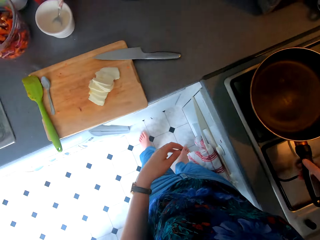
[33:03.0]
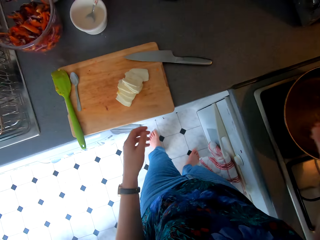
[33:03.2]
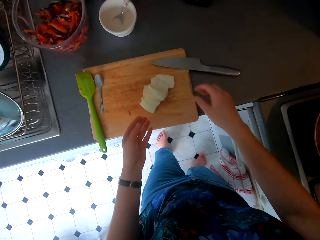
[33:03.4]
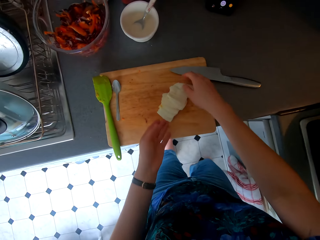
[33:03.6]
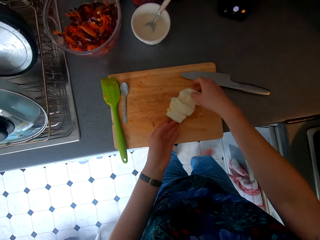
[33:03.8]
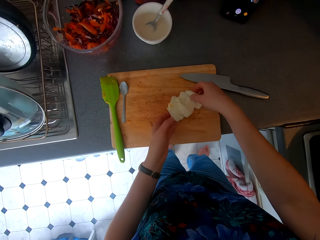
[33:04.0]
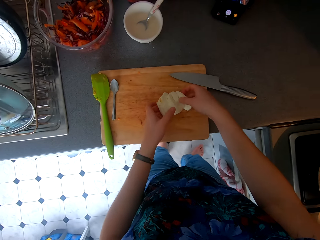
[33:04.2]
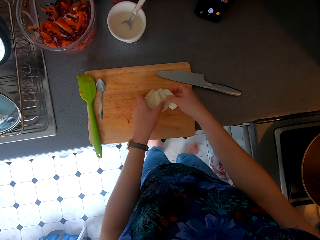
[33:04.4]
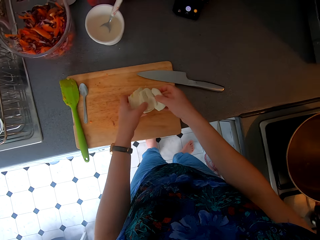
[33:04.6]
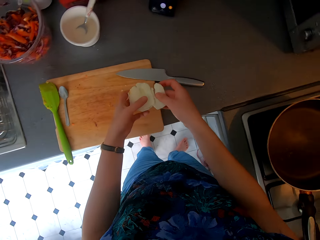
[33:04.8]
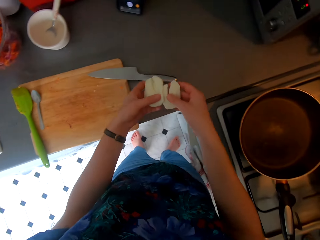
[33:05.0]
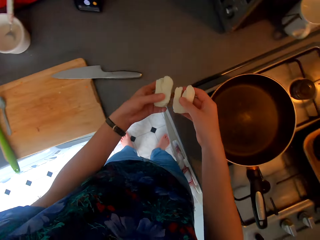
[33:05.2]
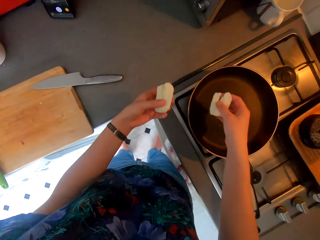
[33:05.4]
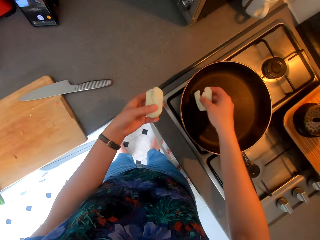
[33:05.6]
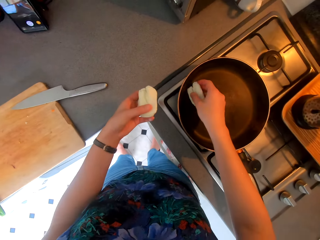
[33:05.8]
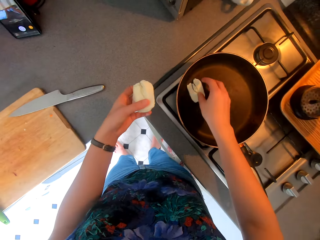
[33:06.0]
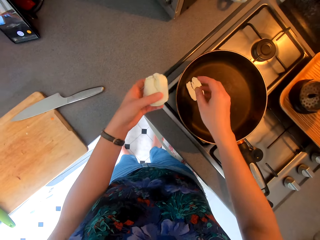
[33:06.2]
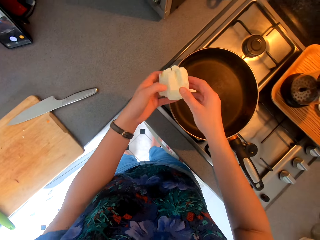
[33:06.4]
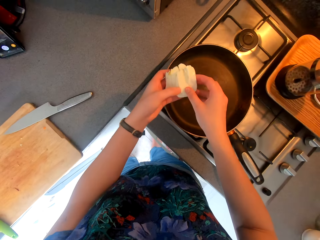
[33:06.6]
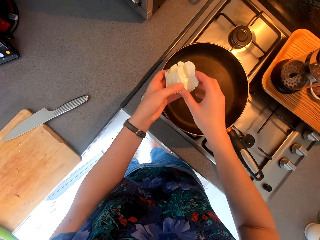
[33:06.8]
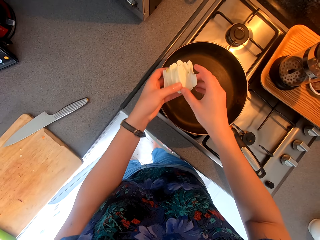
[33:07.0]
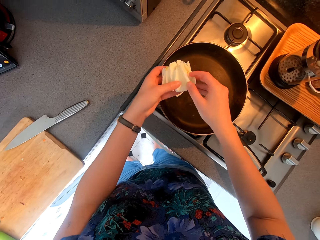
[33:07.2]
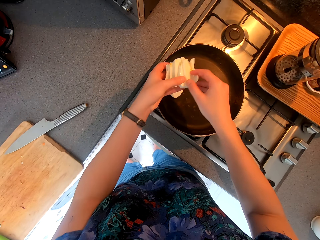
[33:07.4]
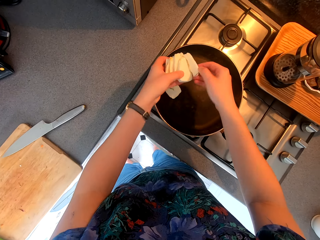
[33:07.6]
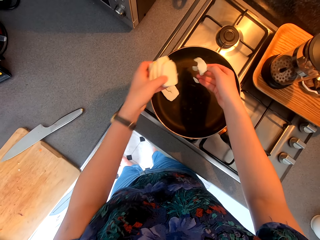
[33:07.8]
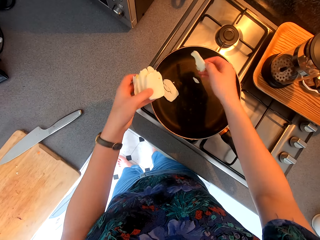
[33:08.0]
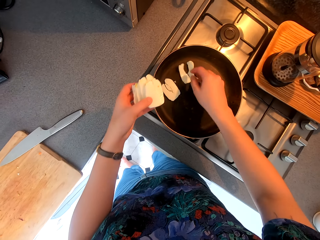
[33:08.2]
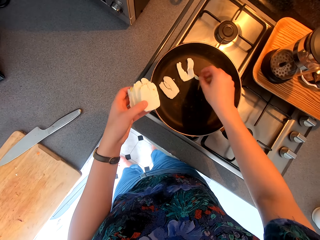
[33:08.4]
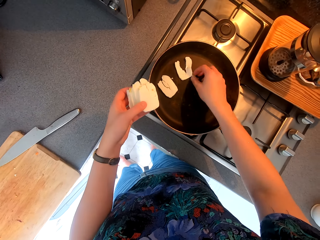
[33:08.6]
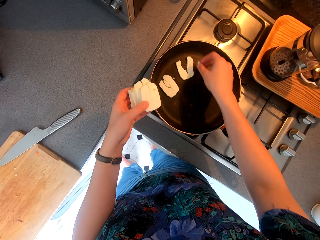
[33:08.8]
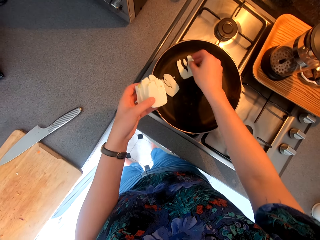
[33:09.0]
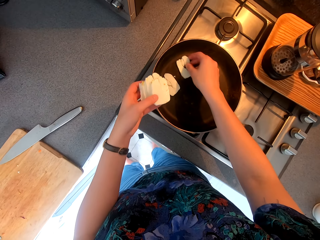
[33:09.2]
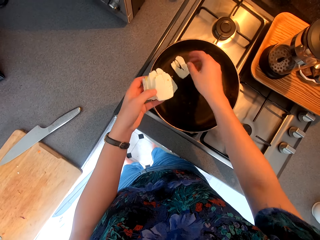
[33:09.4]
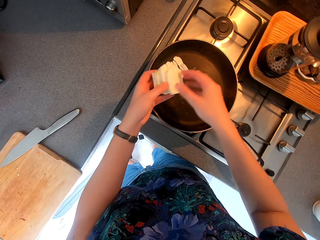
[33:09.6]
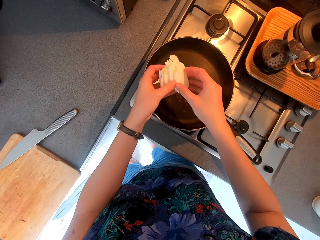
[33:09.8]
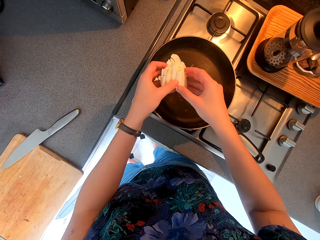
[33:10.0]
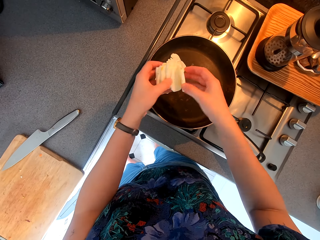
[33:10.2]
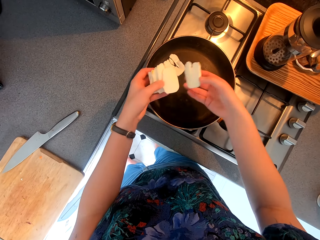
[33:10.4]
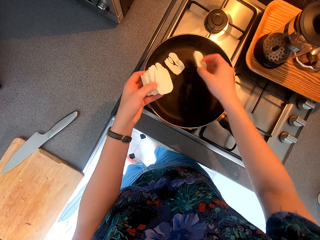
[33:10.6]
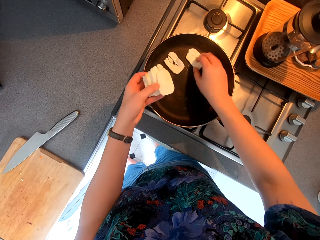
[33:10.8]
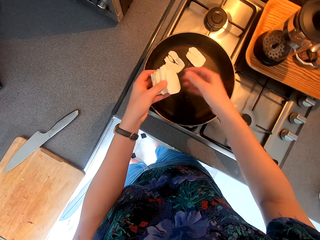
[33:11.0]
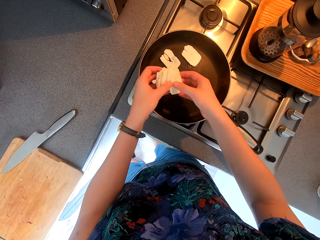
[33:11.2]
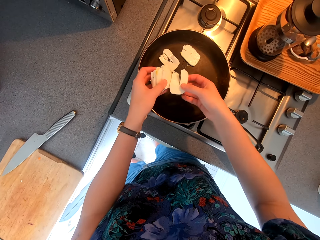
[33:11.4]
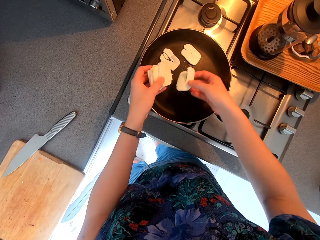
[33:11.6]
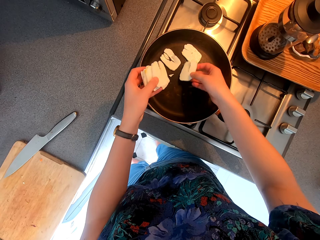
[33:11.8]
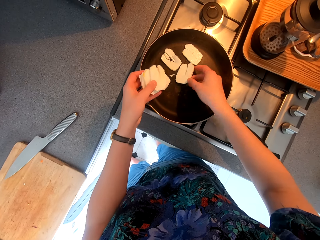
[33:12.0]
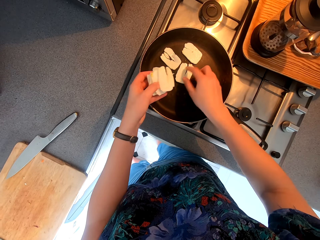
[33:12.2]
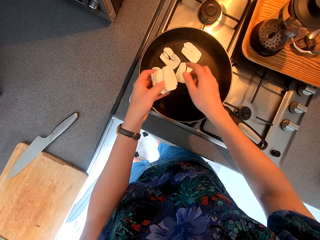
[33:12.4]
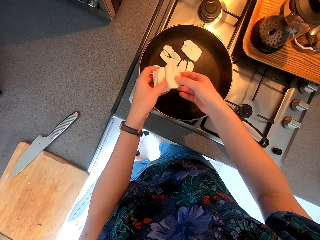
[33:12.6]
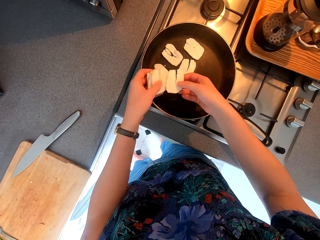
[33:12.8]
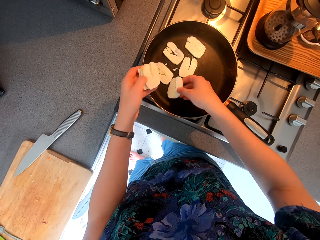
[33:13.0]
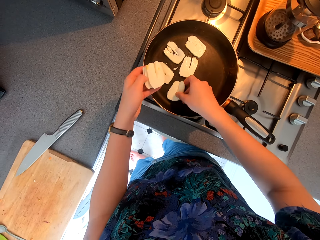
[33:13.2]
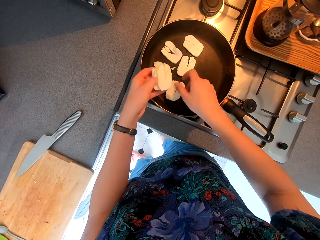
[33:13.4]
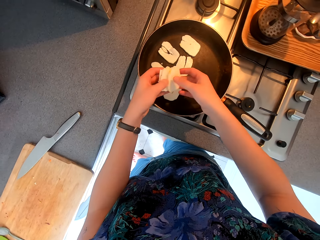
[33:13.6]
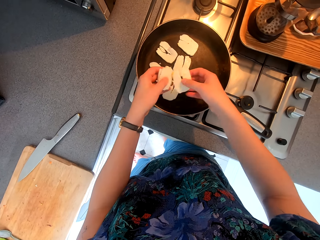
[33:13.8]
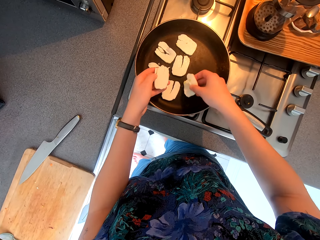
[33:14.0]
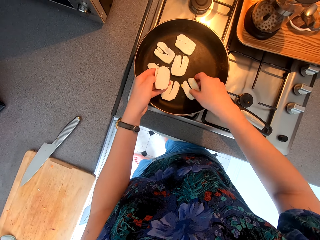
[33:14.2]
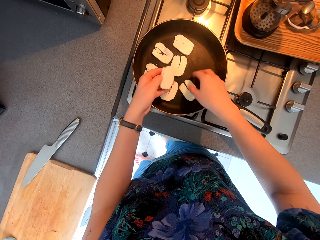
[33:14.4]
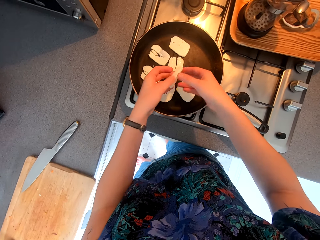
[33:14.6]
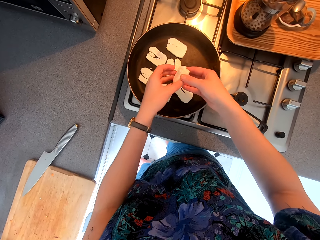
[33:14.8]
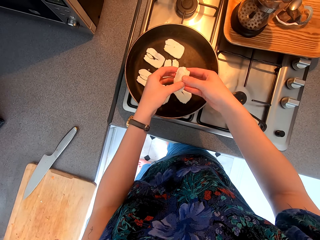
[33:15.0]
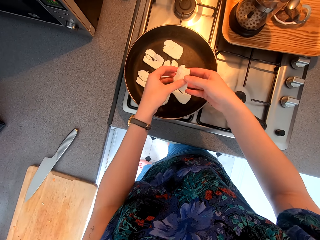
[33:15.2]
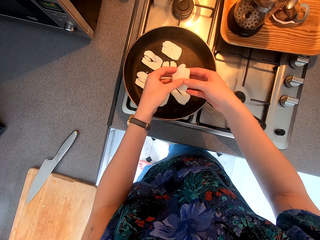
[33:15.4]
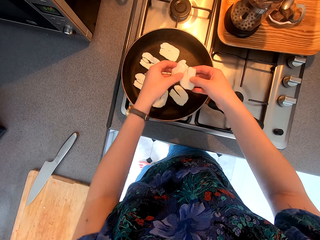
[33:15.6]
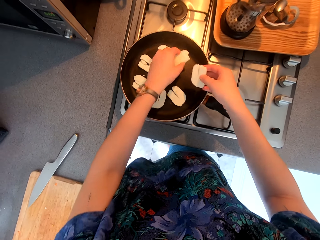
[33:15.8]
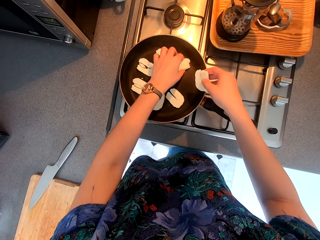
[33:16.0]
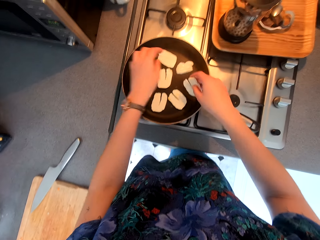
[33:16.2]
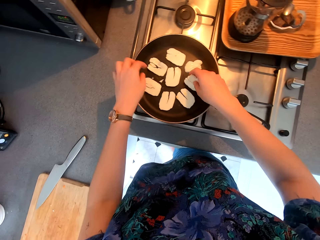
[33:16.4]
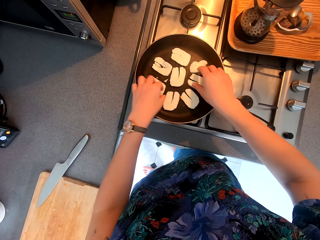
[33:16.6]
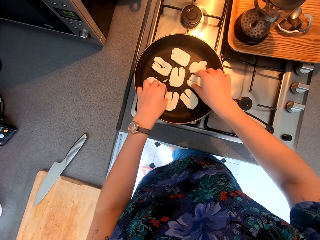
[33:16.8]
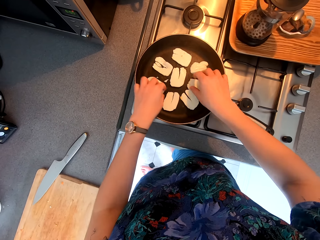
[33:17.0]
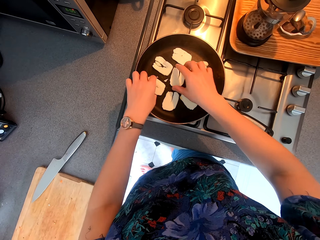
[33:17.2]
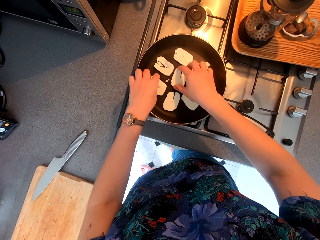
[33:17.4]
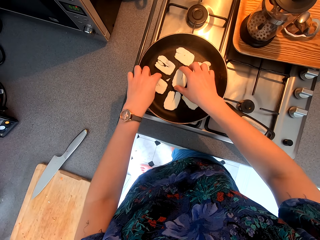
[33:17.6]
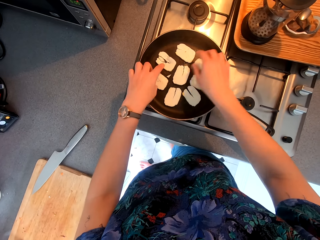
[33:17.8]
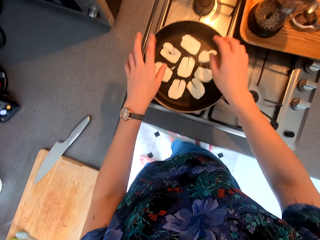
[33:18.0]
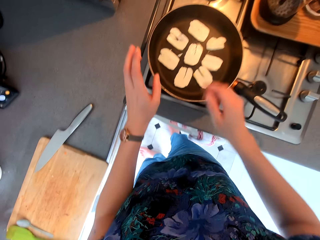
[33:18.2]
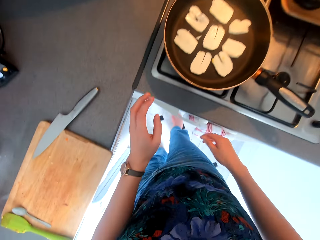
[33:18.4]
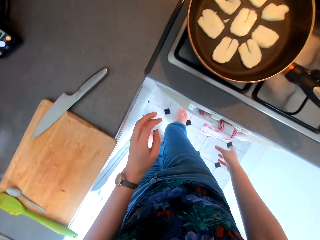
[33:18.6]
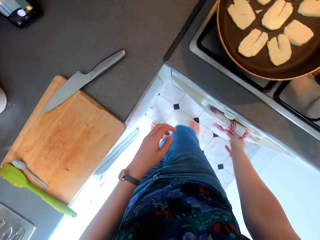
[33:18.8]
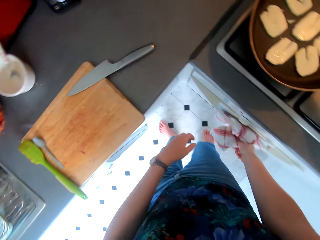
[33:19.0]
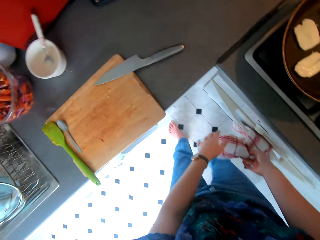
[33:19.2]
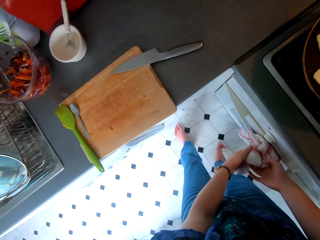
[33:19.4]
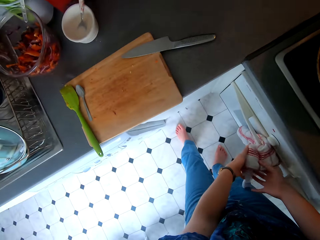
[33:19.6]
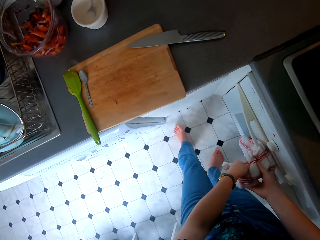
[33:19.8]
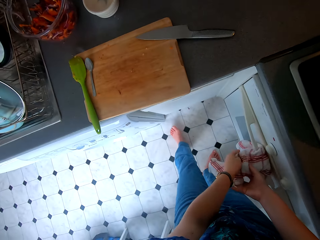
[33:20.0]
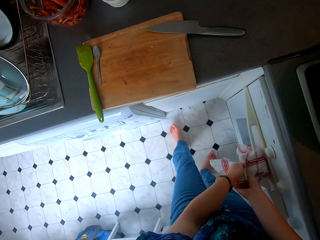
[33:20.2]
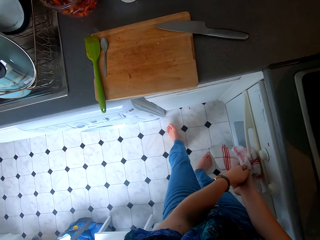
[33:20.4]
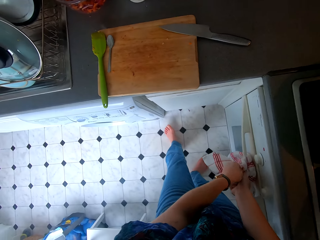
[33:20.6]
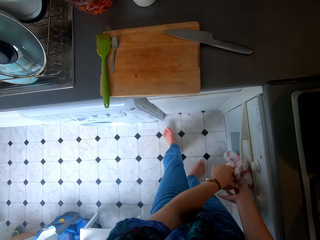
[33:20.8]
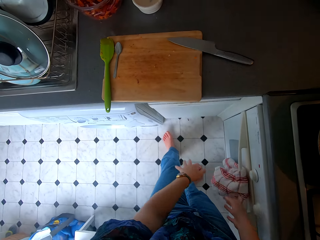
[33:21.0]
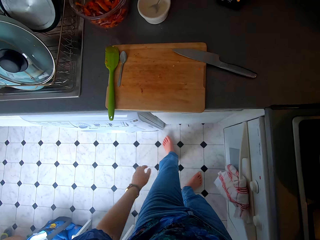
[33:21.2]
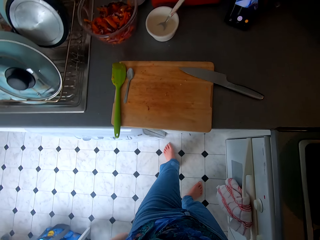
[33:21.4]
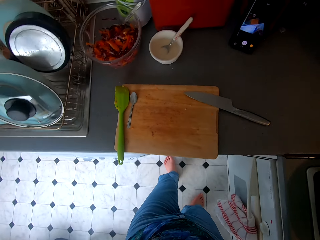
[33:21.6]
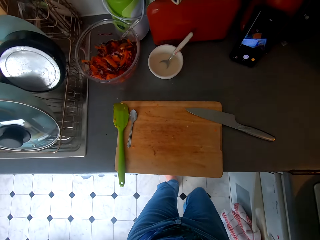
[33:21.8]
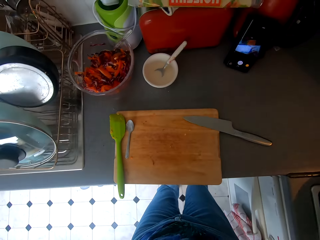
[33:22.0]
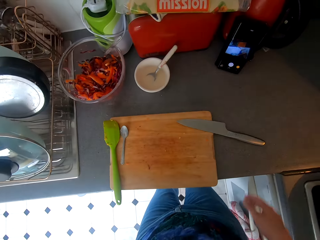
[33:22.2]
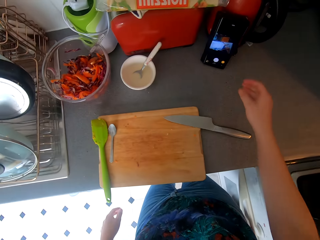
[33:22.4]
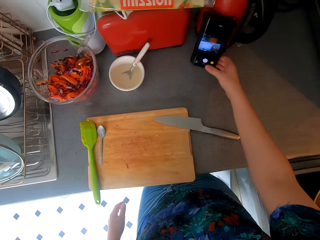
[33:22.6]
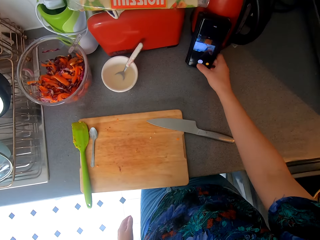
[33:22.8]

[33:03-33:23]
The camera wearer places the cooking pan on the cooking oven. They pick up cheese from the chopping board. They put the cheese in the pan. They arrange something in the cooking oven. They arrange something in the cooking oven repeatedly. They wipe hands on the kitchen towel.
